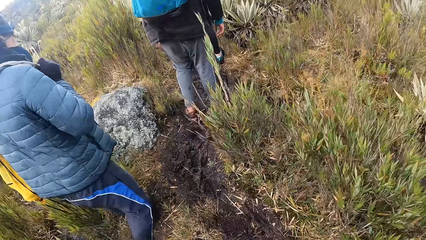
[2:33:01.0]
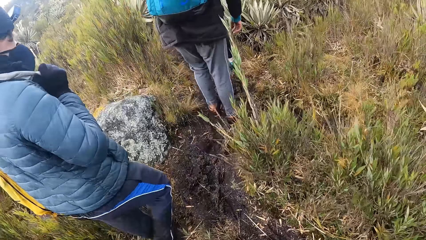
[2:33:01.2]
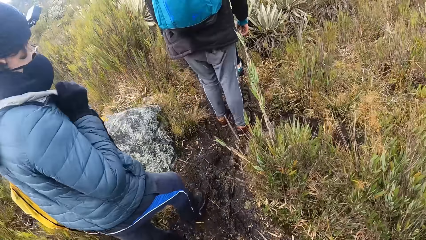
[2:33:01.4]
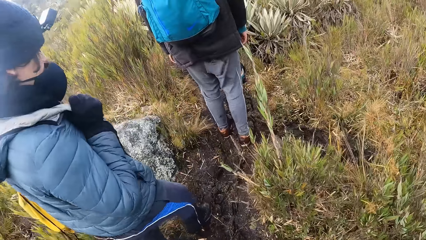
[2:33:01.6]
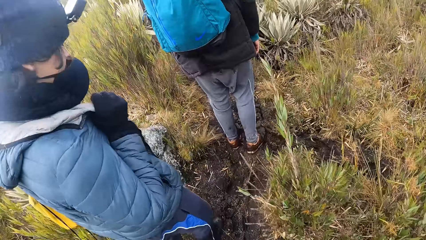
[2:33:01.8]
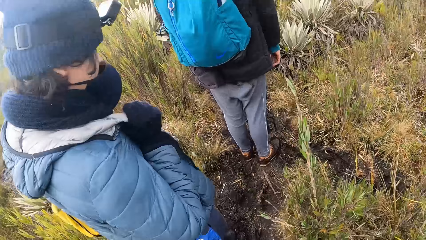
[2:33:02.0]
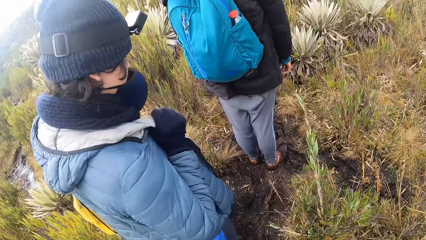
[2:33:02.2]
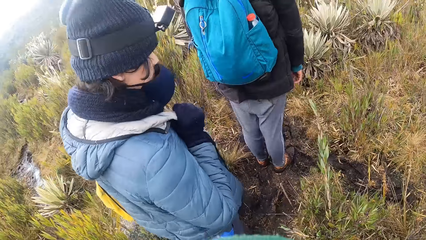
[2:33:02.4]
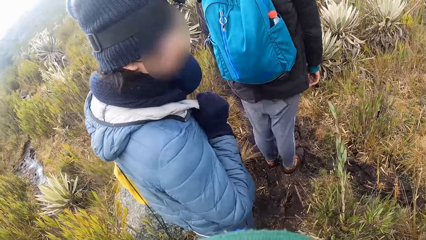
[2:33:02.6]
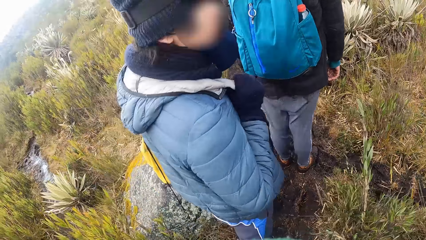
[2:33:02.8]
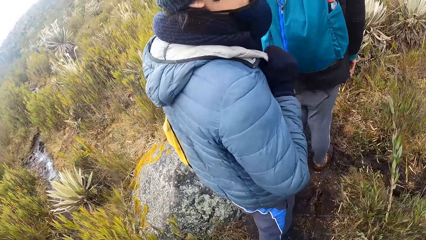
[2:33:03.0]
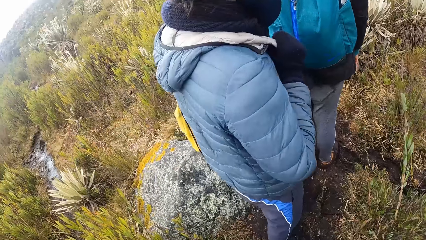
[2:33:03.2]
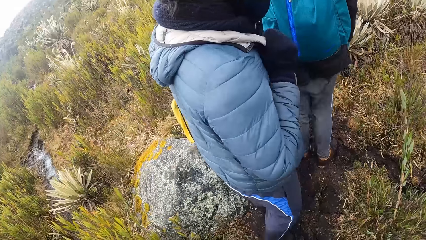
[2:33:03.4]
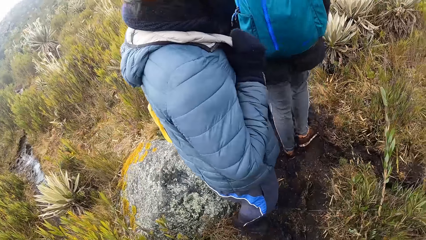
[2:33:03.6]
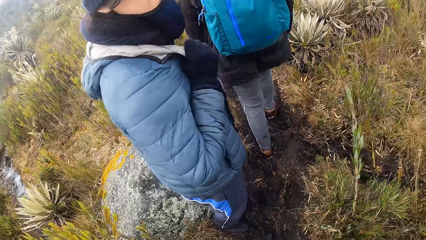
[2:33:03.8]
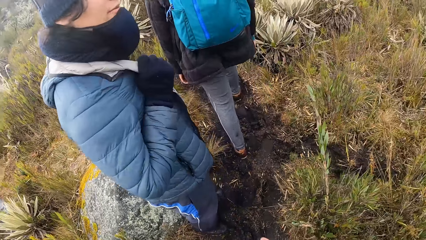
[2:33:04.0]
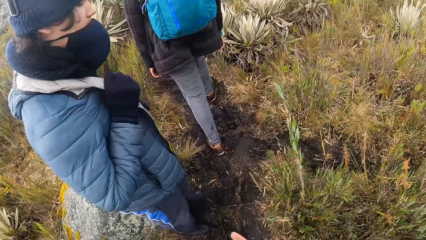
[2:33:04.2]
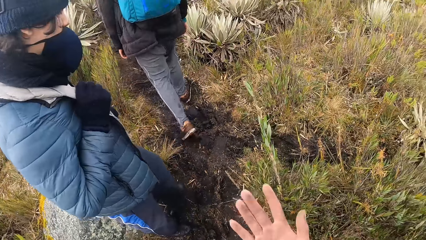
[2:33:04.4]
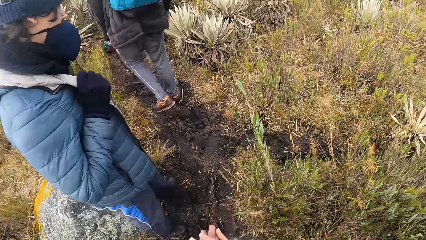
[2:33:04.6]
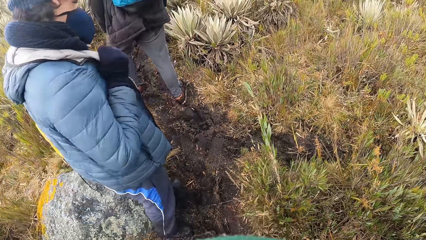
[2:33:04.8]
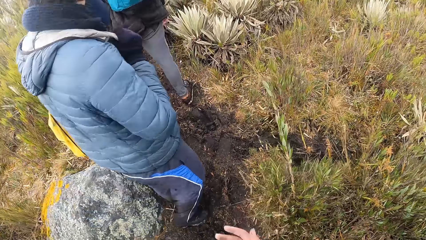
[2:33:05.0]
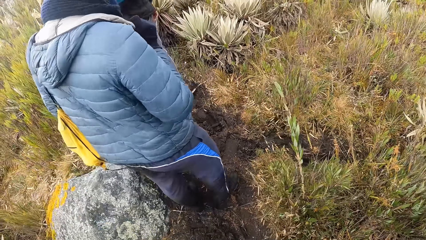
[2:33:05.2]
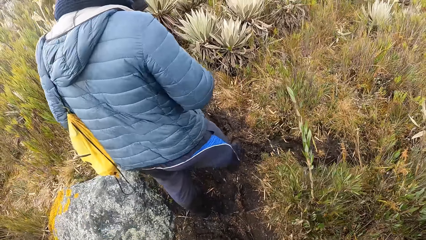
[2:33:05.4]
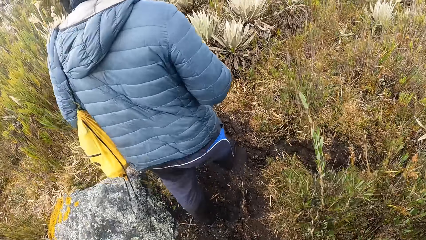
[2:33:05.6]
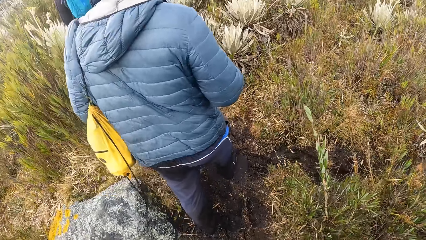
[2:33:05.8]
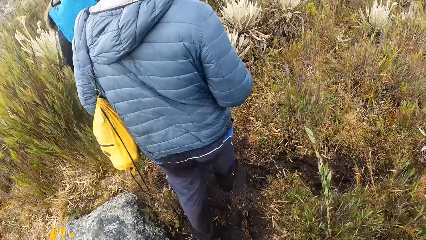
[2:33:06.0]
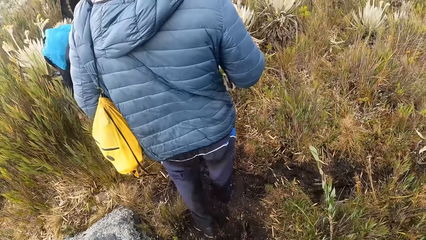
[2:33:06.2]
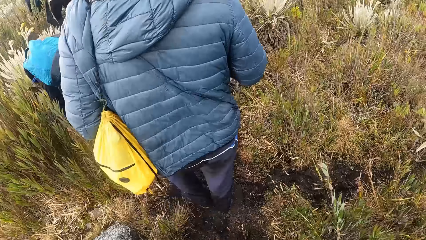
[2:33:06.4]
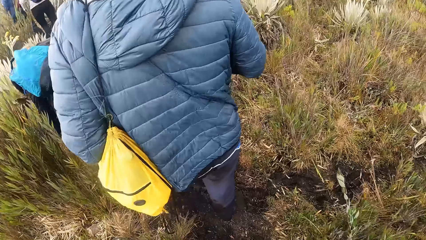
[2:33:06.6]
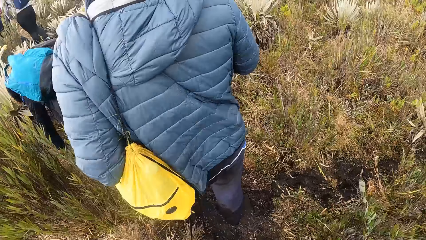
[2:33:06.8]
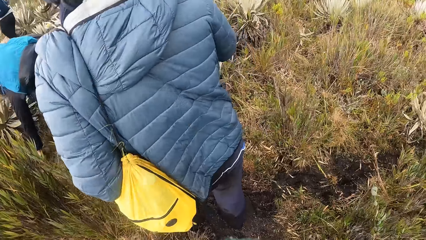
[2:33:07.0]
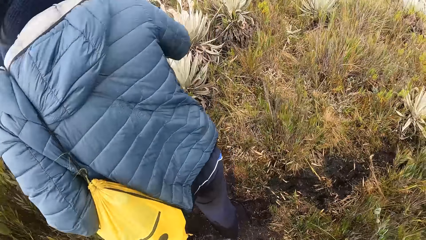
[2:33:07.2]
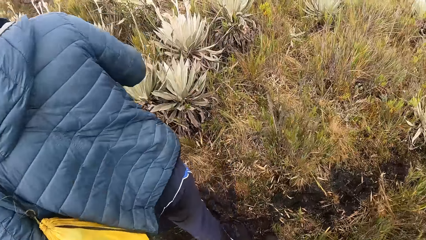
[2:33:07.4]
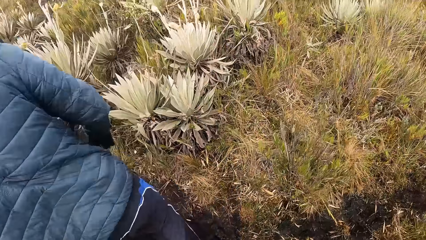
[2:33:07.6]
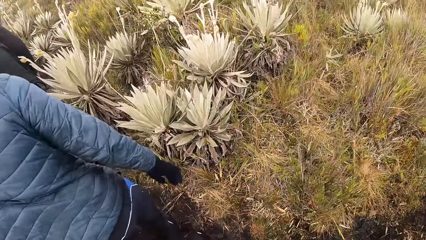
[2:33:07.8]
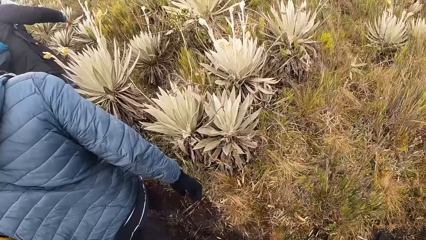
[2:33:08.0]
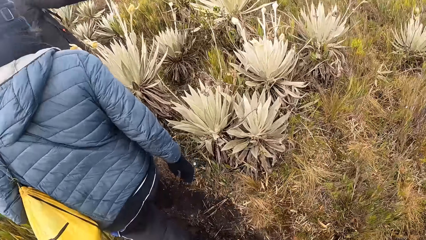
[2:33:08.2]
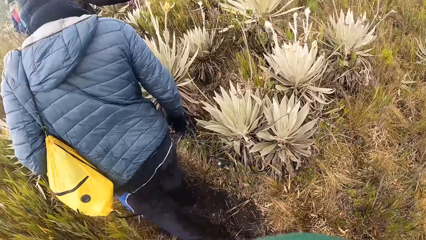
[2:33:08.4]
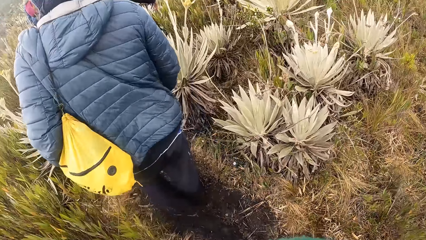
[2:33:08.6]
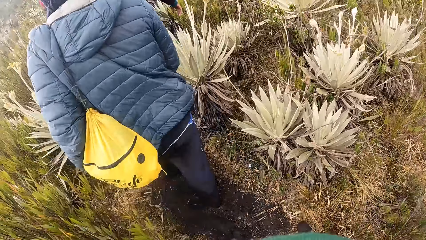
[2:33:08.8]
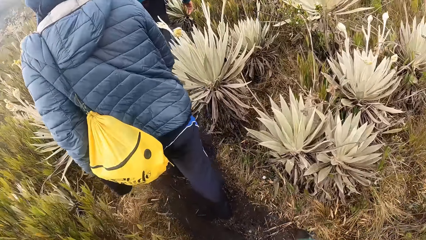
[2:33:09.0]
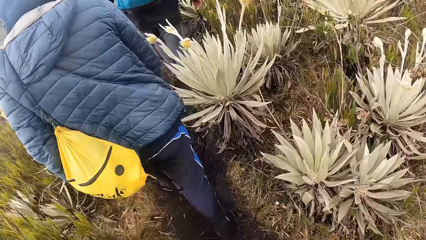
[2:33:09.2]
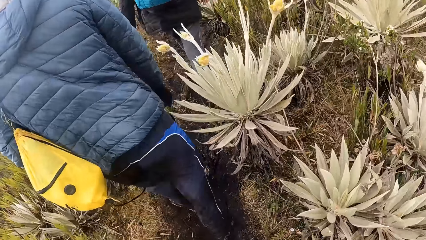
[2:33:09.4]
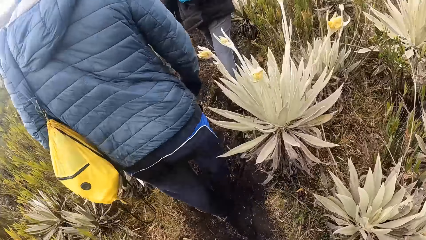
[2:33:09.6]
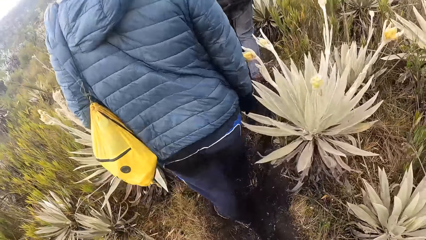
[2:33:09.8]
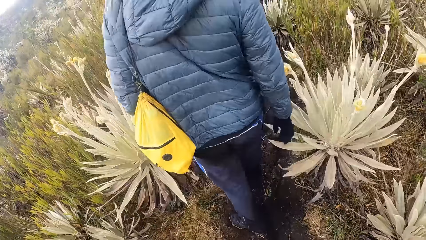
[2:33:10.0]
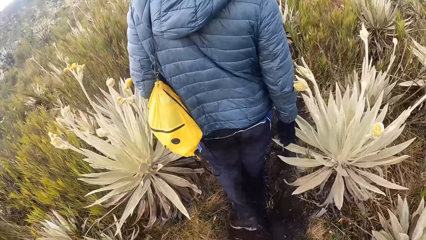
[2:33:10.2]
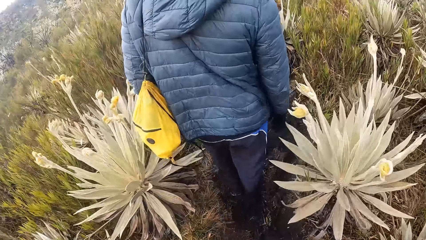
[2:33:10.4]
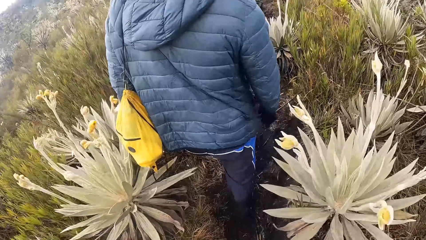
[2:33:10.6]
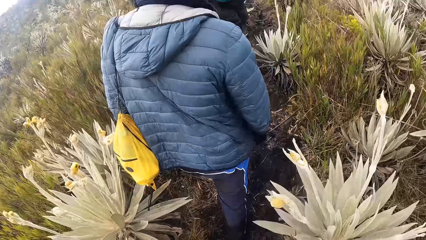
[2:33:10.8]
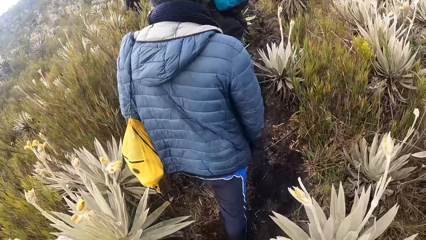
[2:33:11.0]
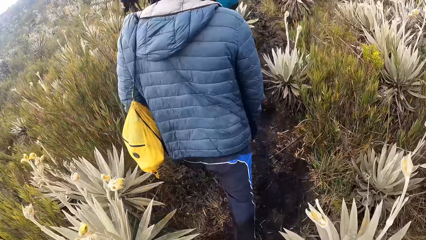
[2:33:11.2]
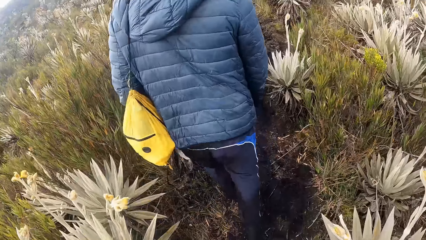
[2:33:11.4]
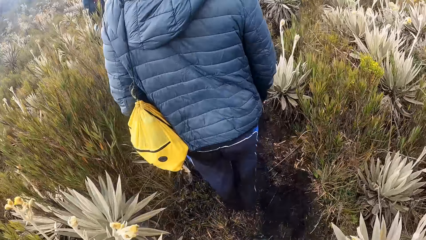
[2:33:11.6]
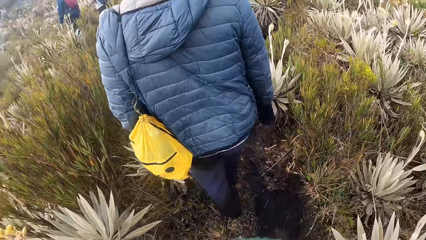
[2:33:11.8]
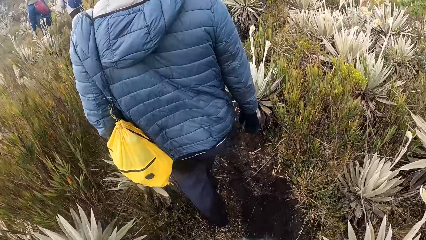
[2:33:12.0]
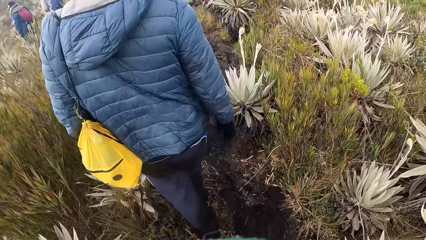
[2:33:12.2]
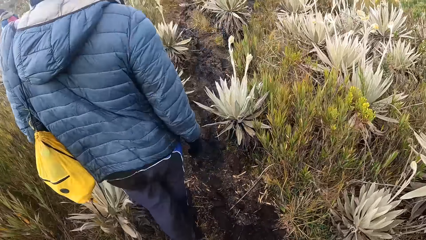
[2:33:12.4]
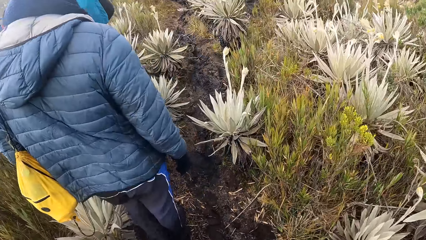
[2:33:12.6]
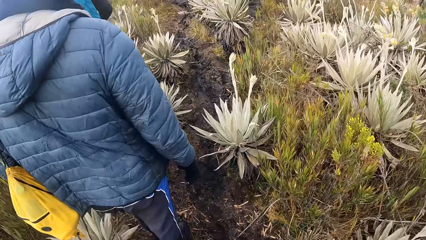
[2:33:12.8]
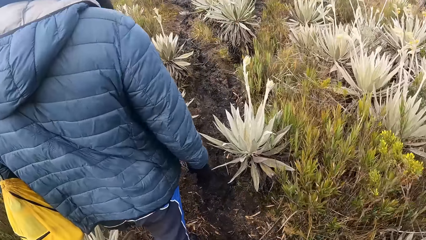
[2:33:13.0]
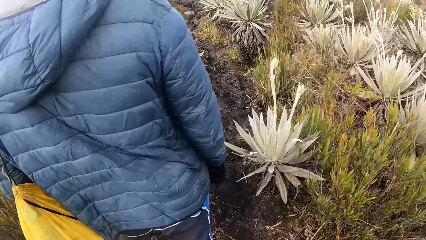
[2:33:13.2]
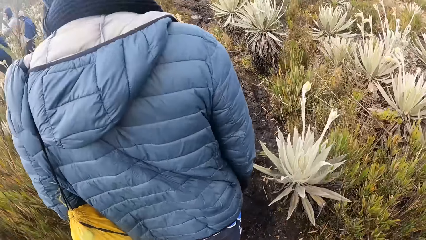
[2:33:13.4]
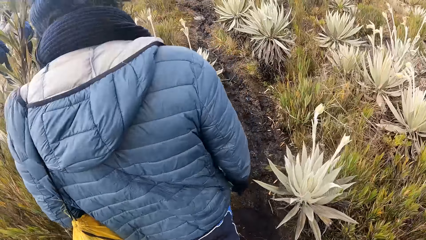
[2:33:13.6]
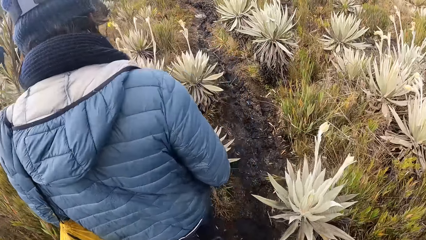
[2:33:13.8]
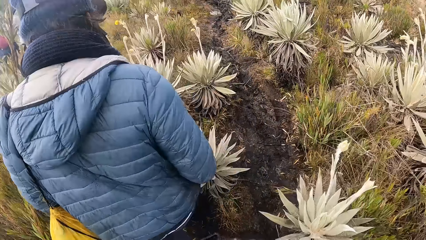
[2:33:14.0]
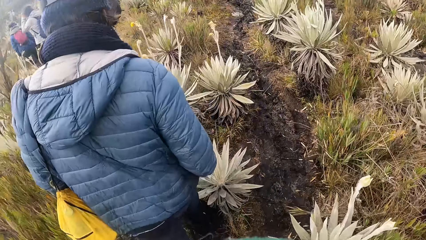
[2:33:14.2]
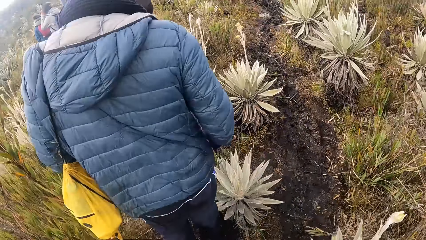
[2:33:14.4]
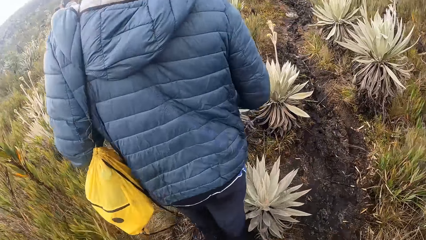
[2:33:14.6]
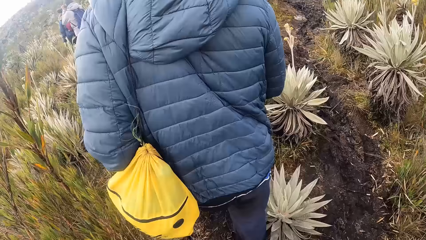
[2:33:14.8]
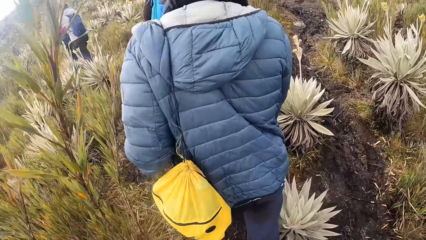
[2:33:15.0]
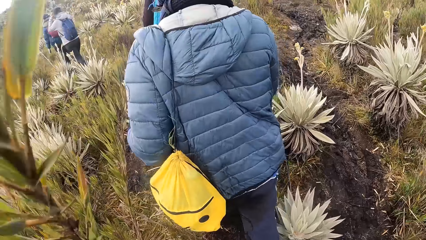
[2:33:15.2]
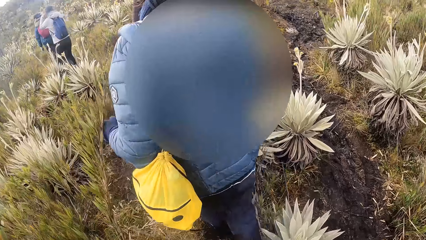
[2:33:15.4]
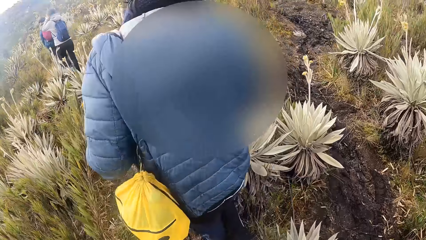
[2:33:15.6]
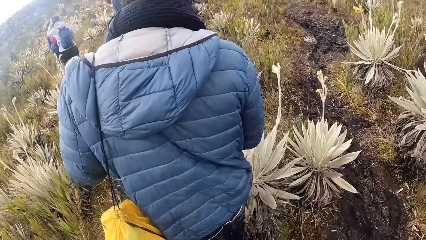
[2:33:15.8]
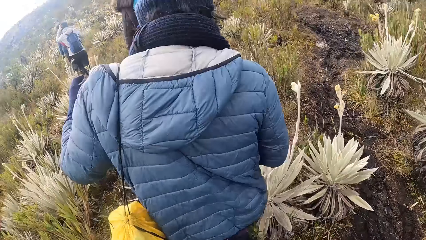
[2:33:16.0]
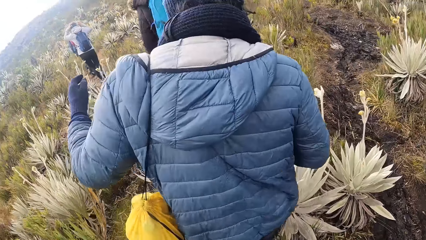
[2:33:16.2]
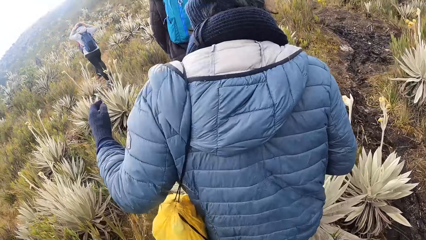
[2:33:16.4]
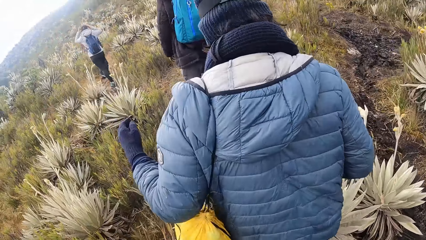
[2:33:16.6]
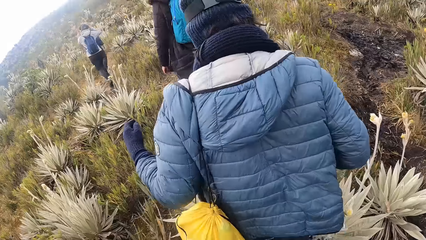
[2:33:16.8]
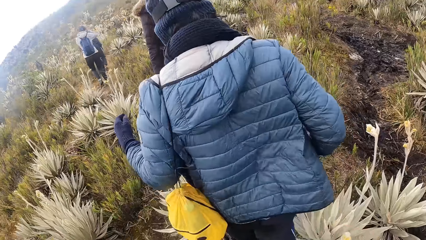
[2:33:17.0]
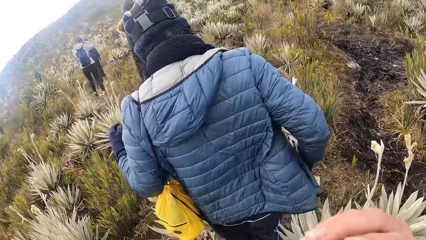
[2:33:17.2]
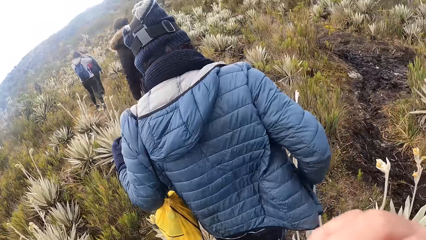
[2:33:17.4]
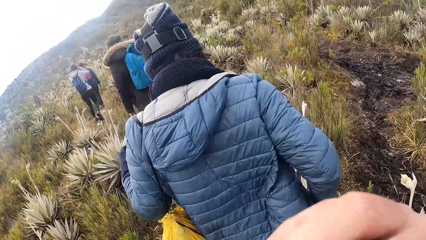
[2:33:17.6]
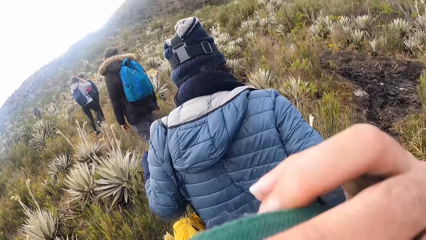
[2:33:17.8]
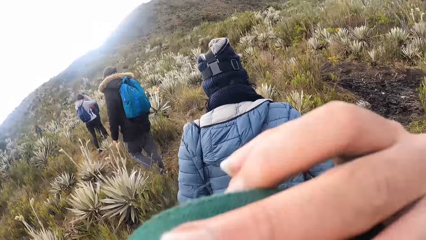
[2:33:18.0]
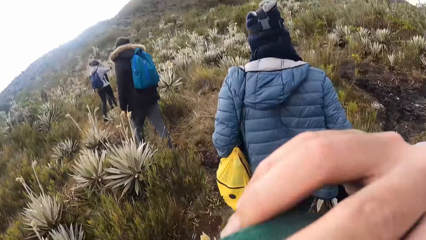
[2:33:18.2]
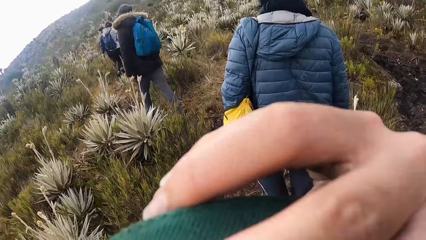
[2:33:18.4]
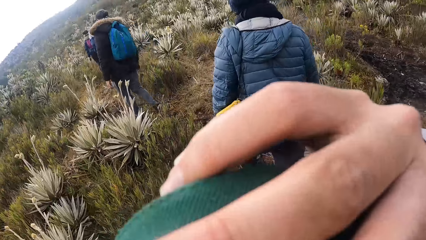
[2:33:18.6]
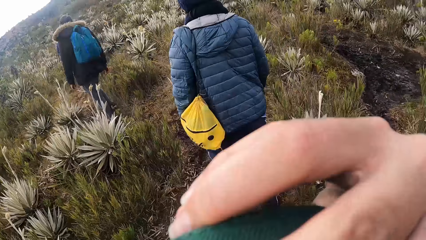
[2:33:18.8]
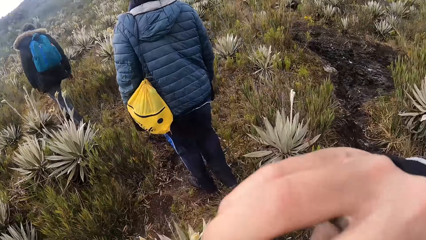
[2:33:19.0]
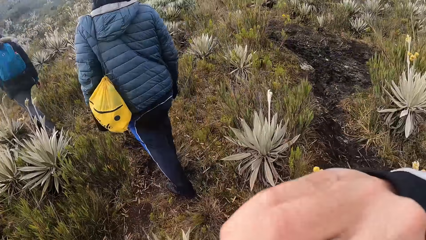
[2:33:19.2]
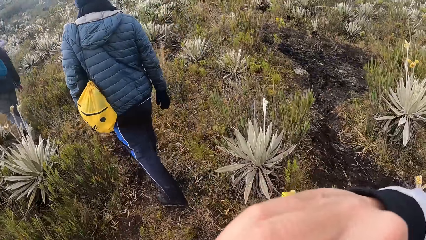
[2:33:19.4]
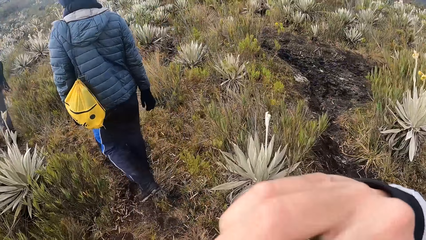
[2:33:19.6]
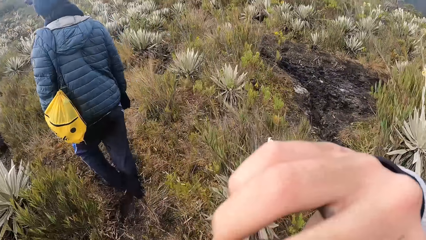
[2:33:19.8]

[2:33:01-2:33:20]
A man looks around. The camera wearer adjusts the camera. She holds a cloth with her right hand.
